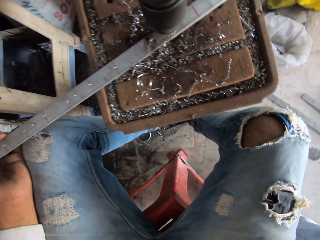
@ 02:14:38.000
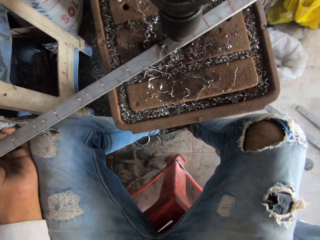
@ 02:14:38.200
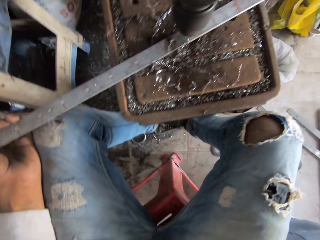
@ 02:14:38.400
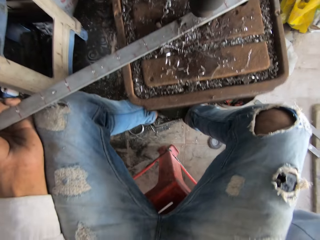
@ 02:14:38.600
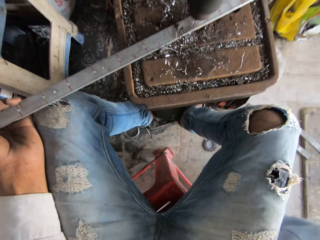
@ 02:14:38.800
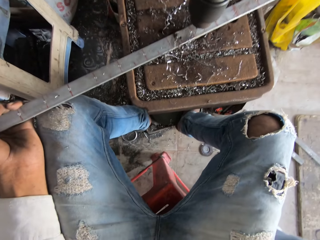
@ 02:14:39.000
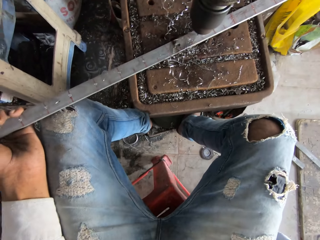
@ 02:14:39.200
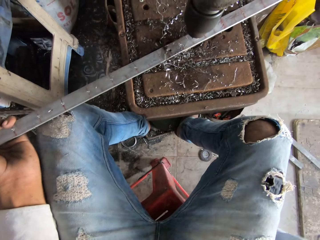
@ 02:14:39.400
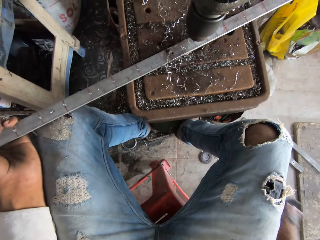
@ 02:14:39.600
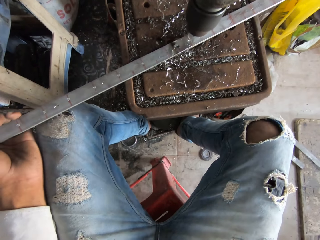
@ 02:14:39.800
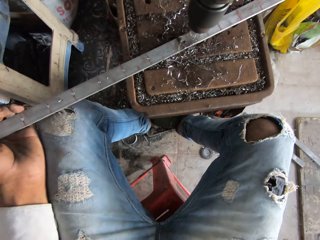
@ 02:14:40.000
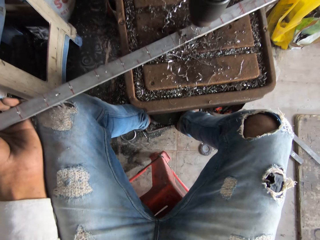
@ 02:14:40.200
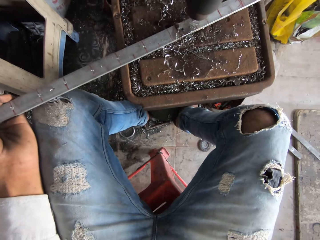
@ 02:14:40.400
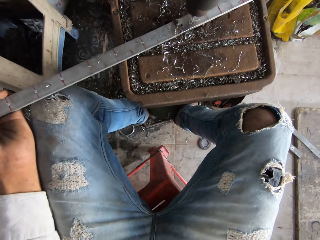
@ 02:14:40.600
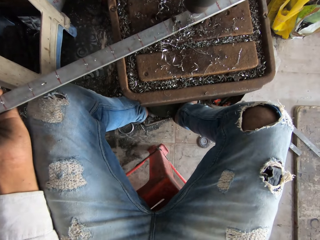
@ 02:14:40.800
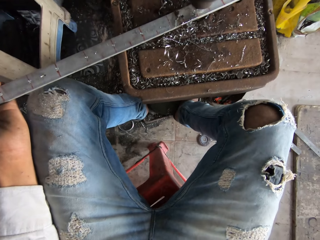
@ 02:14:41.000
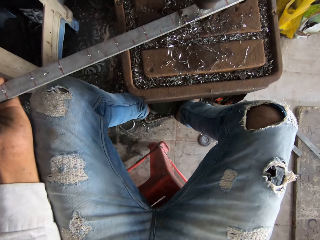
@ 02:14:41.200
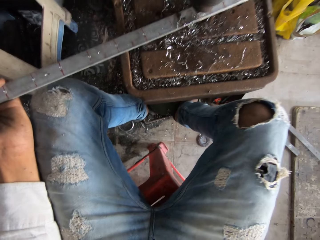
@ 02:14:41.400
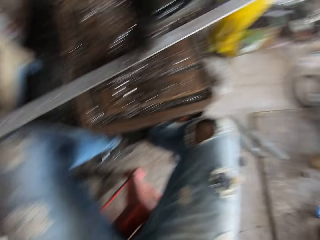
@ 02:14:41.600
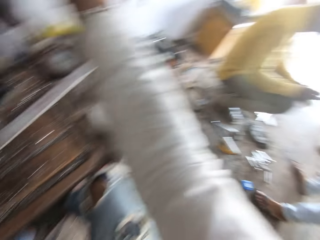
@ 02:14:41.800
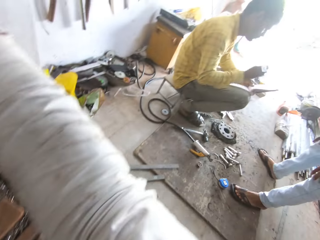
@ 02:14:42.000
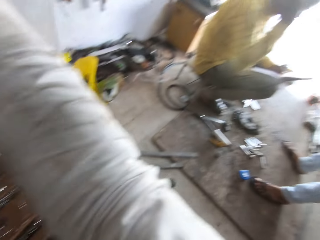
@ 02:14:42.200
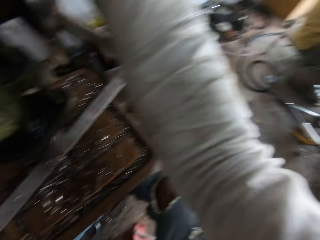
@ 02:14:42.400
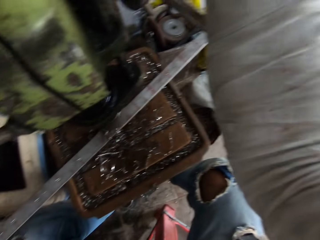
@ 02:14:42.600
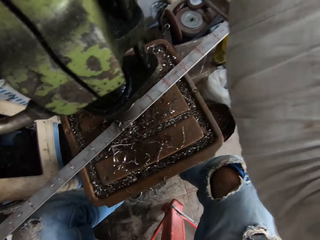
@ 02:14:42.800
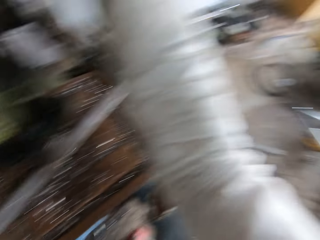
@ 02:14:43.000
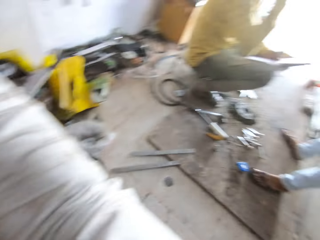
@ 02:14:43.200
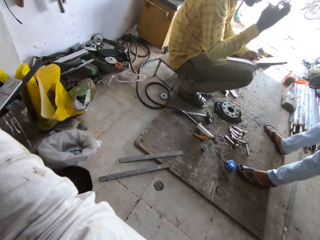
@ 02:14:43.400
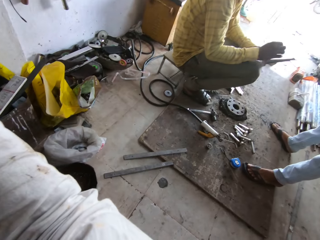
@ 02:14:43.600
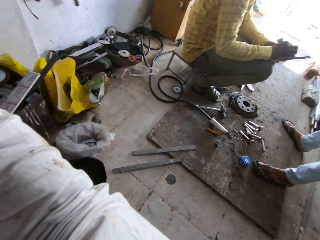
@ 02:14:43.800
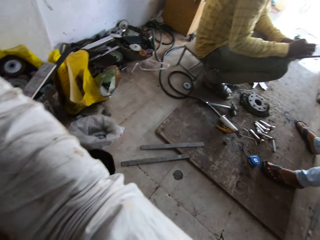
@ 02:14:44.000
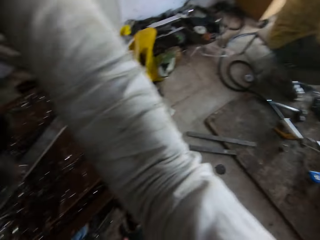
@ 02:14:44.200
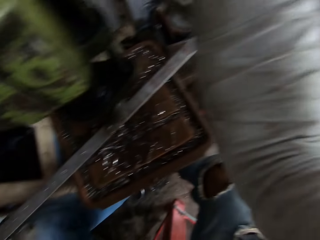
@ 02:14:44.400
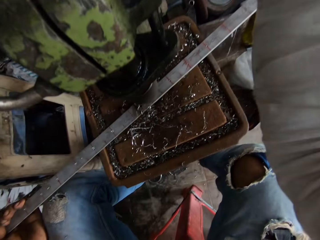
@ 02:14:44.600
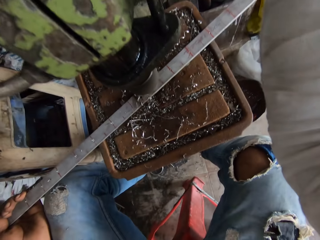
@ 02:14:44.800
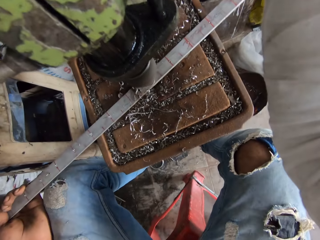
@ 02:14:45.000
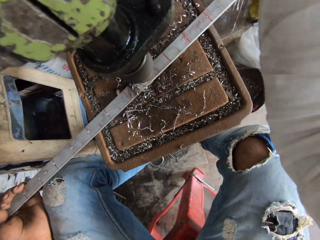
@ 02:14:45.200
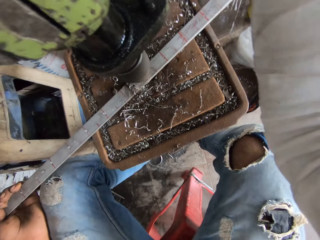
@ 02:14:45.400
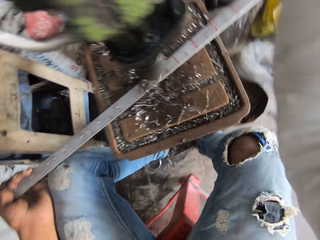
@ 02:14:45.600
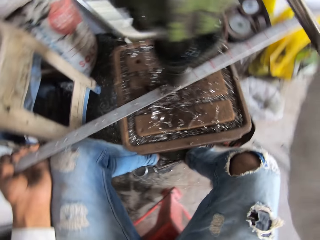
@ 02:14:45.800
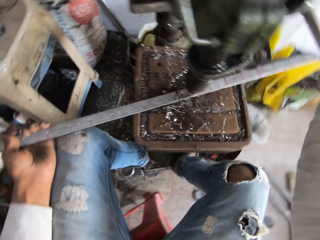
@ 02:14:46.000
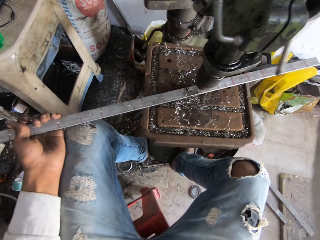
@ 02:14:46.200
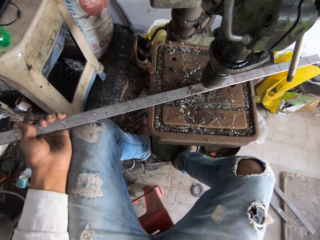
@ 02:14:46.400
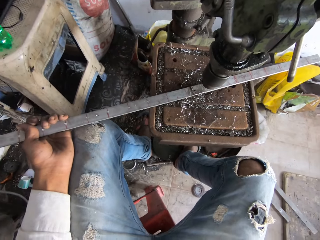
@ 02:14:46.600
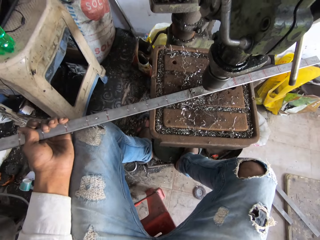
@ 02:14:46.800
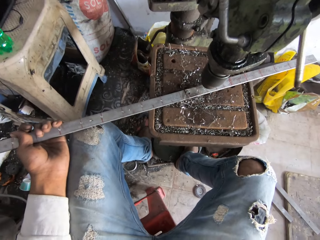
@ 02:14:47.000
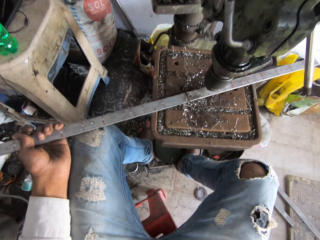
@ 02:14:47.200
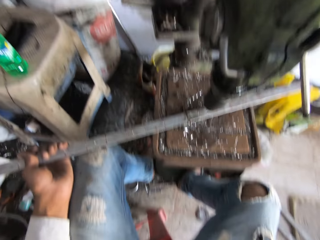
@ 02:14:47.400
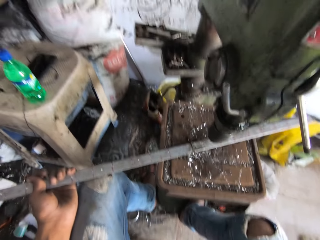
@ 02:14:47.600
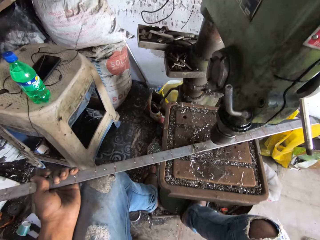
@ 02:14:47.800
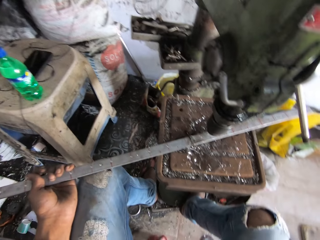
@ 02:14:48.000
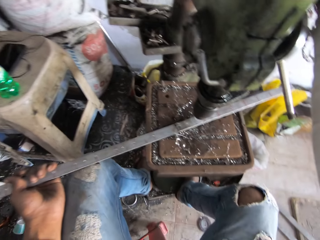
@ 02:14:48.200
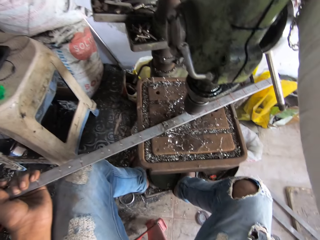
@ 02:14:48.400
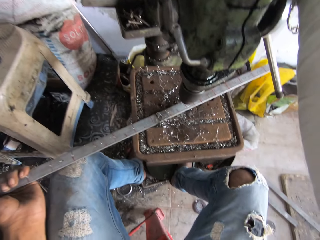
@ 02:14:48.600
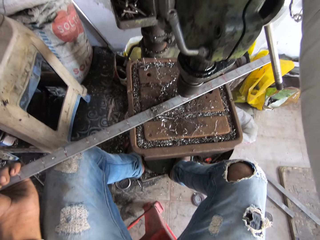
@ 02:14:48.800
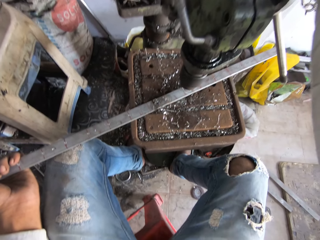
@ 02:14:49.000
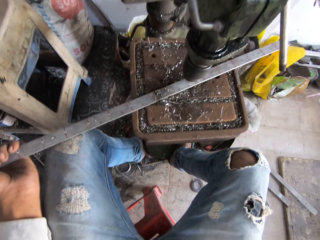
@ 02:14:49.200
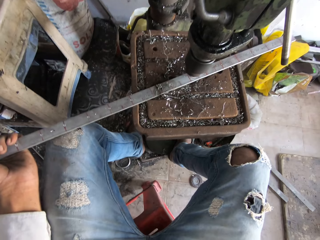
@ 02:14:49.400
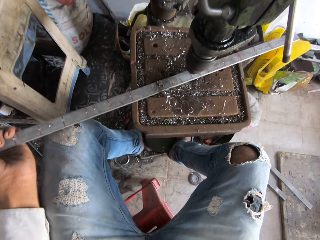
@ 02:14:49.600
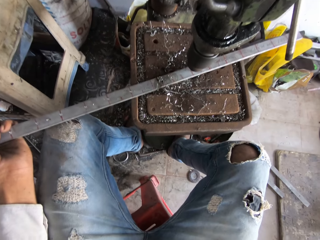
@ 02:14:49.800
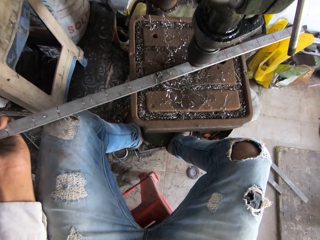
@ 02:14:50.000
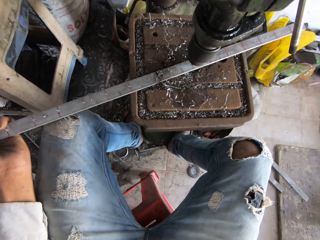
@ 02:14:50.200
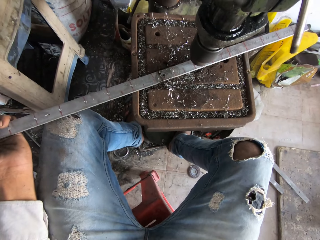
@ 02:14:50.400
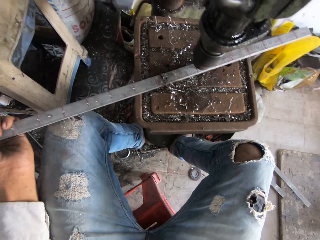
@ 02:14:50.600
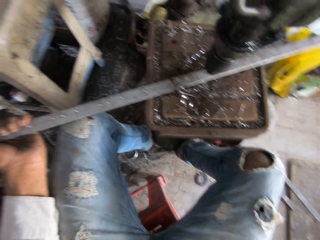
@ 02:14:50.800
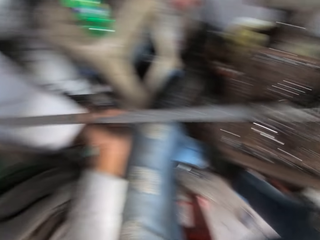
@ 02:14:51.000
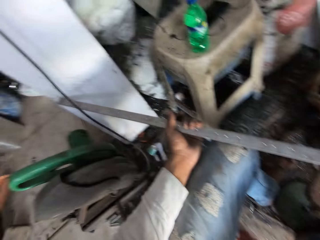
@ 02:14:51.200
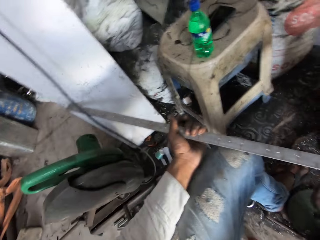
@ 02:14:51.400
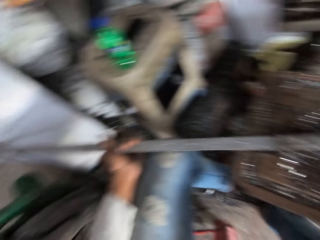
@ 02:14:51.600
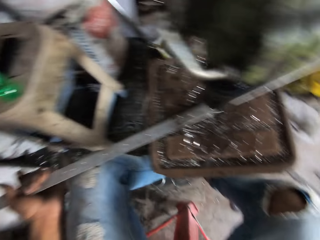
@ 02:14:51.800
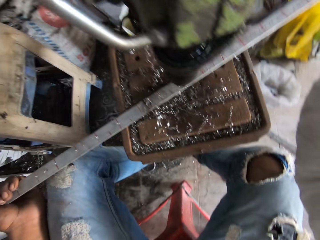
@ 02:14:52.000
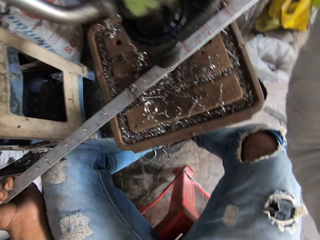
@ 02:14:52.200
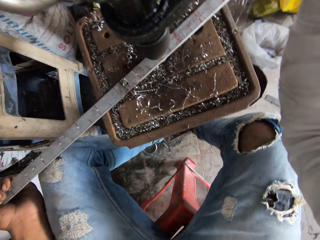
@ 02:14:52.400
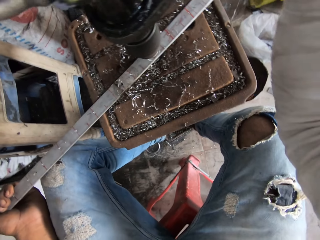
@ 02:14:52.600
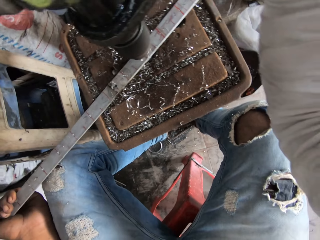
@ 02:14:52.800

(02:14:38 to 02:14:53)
The camera wearer drills the metal rod with the drill machine. They adjust the metal rod on the pillar drilling table with the left hand. They drill a hole on the metal rod with the pillar drilling machine. A man makes a gesture with the right hand. The camera wearer looks around the workshop room. They adjust the metal rod on the pillar drilling table with the left hand. They drill a hole on the metal rod with the pillar drilling machine.

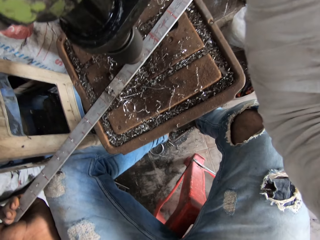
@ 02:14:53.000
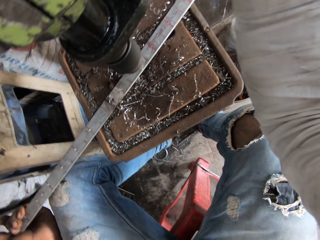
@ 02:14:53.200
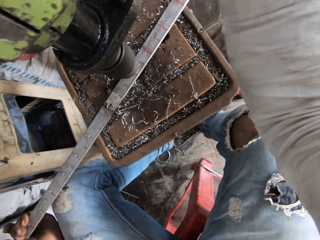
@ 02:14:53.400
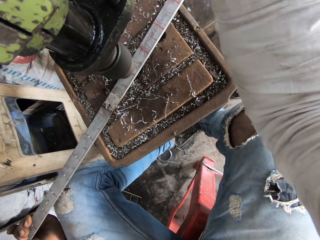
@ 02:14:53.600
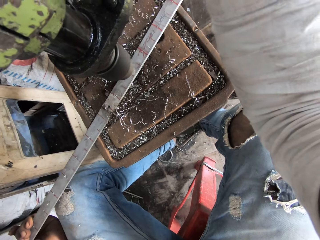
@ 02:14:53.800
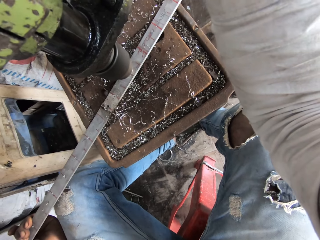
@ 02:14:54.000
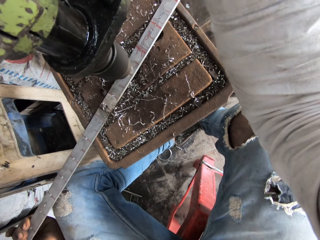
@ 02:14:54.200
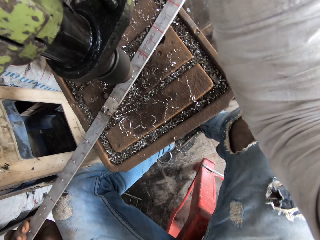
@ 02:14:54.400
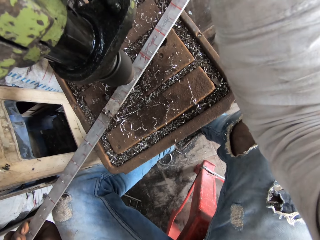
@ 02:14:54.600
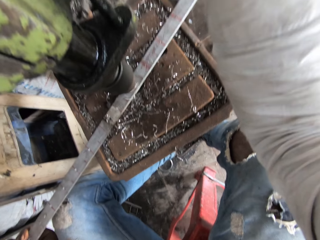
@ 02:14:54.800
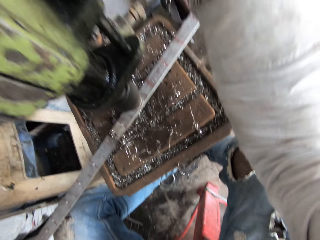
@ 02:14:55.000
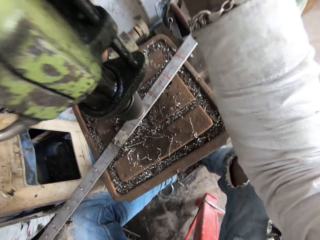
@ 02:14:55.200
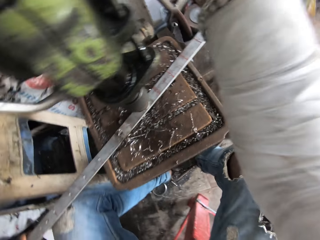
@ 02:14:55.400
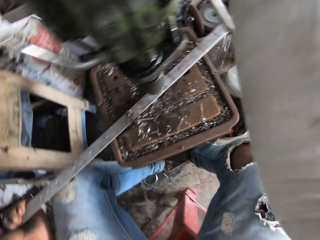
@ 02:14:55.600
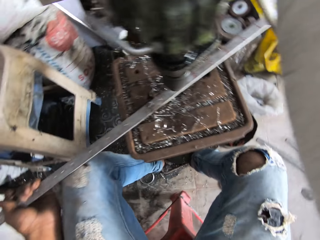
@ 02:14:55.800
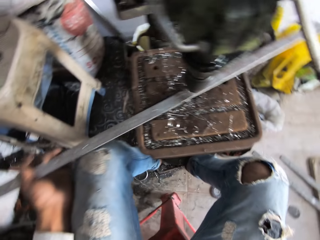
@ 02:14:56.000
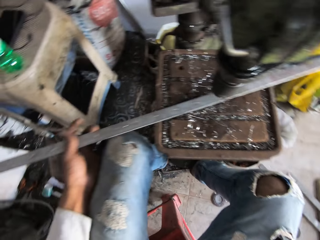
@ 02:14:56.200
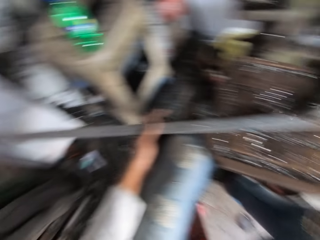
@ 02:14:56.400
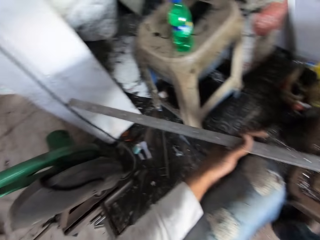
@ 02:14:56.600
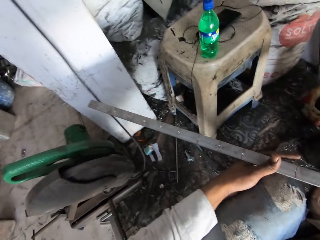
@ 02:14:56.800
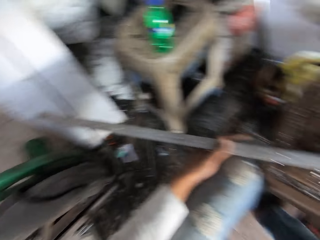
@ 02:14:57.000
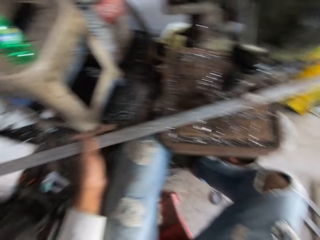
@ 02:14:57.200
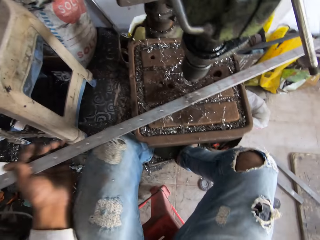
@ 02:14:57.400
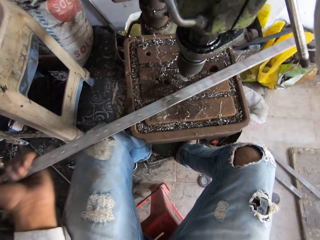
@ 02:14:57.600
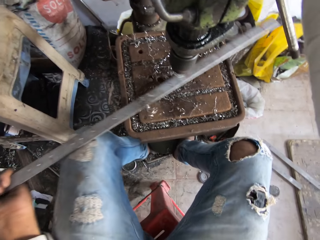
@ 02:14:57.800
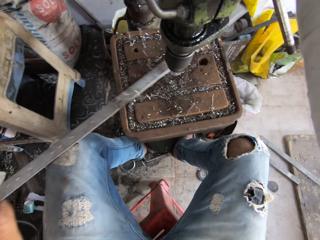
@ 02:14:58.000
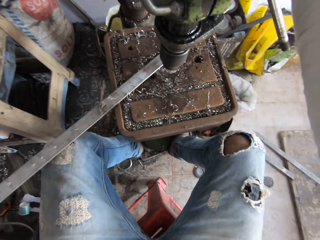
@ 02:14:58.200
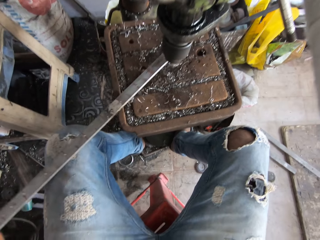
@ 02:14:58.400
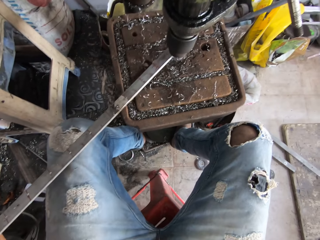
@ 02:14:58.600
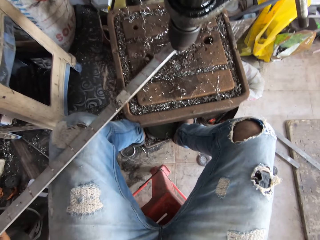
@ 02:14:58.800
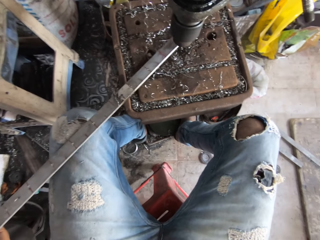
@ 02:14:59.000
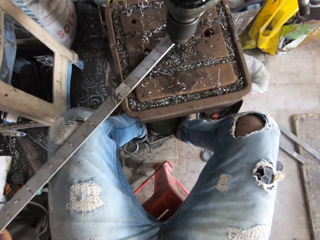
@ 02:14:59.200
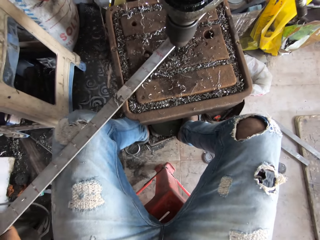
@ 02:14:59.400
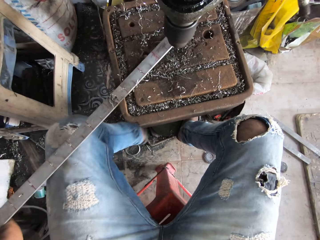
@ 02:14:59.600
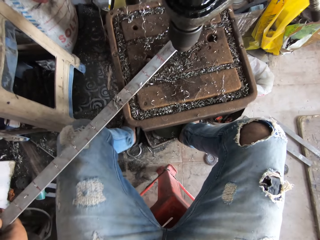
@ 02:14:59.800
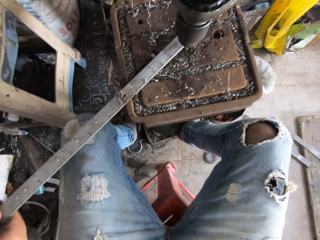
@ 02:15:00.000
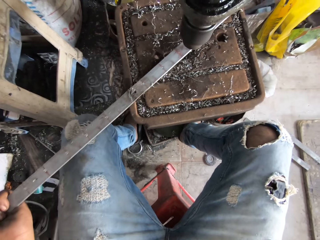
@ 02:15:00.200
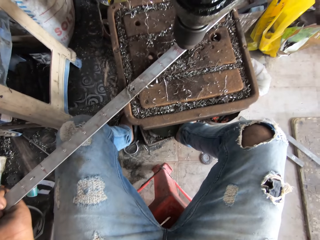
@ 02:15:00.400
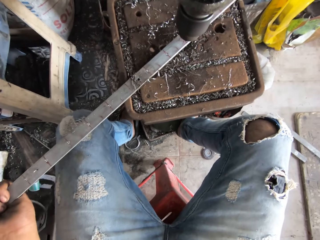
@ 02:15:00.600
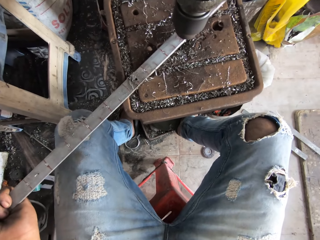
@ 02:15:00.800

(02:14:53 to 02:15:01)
The camera wearer adjusts the metal rod on the pillar drilling table with the left hand.
